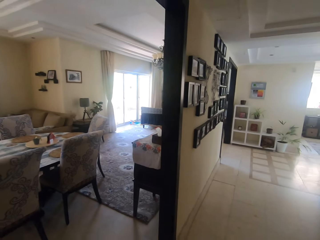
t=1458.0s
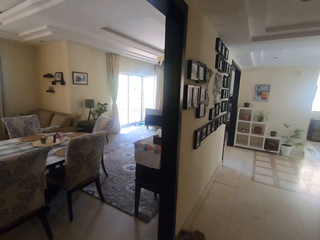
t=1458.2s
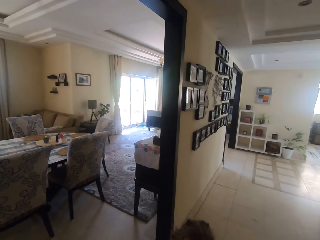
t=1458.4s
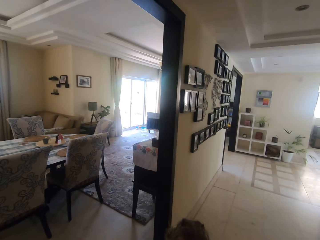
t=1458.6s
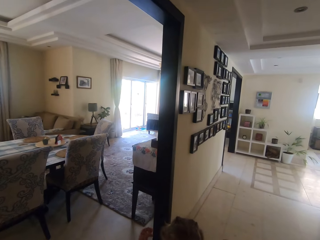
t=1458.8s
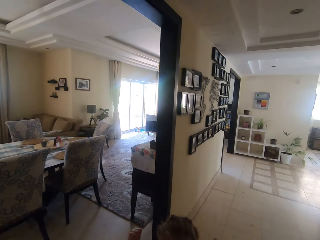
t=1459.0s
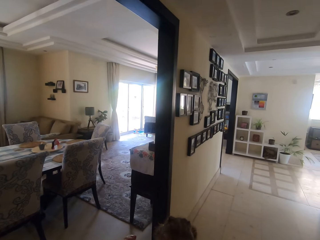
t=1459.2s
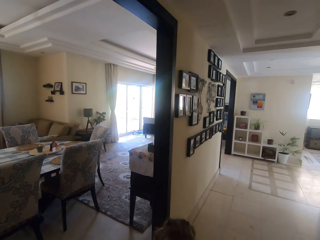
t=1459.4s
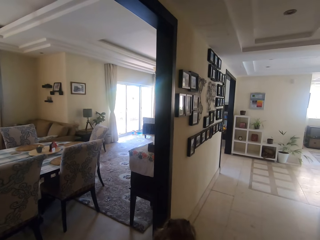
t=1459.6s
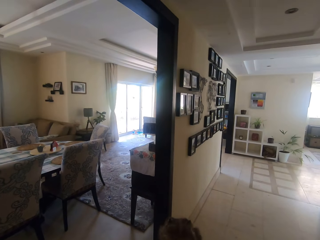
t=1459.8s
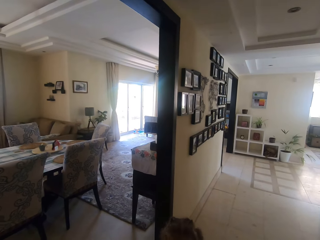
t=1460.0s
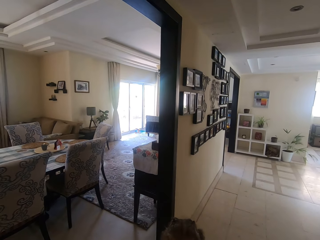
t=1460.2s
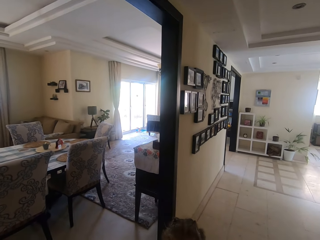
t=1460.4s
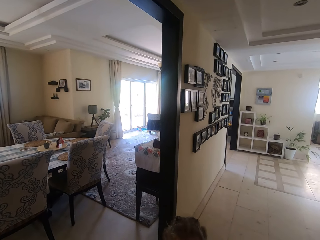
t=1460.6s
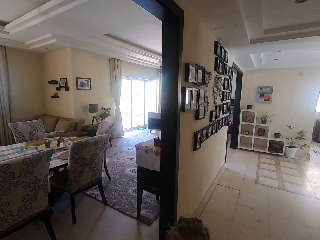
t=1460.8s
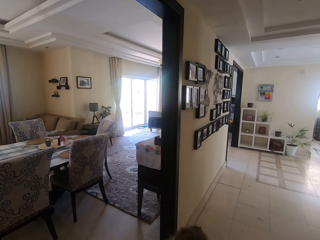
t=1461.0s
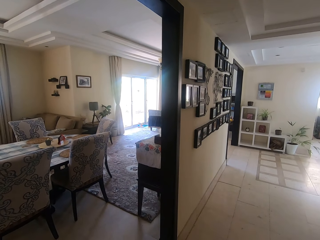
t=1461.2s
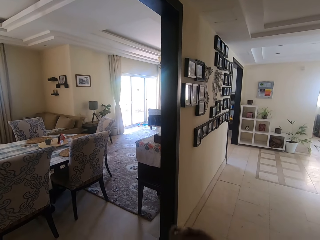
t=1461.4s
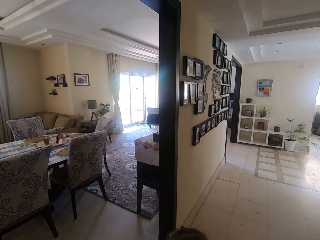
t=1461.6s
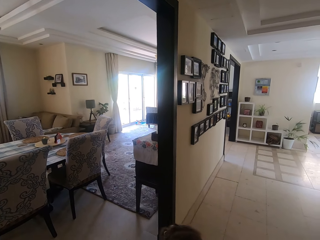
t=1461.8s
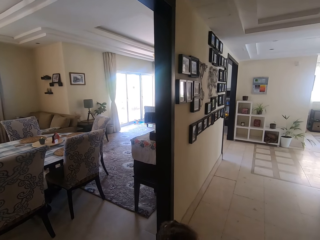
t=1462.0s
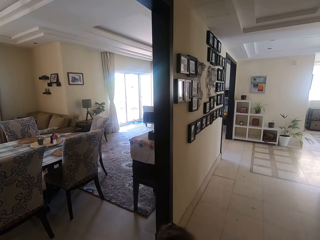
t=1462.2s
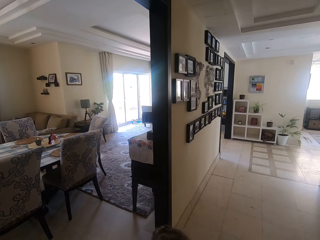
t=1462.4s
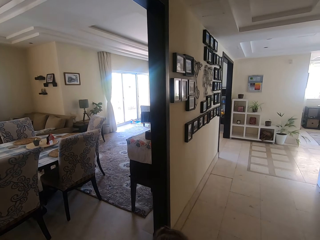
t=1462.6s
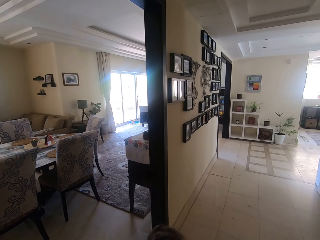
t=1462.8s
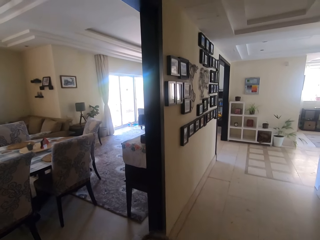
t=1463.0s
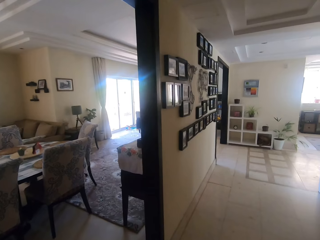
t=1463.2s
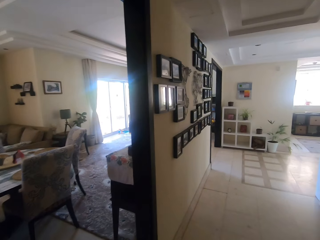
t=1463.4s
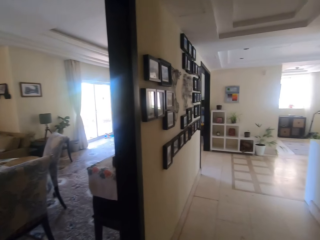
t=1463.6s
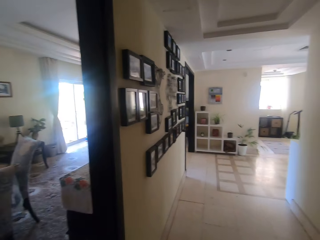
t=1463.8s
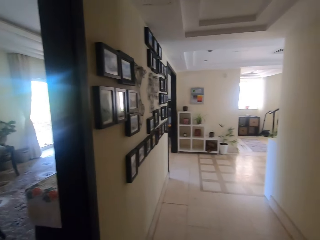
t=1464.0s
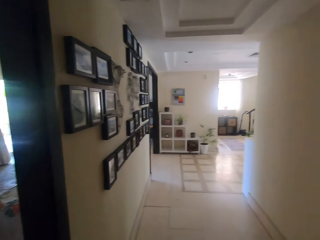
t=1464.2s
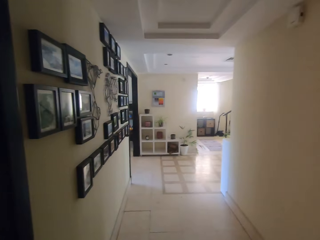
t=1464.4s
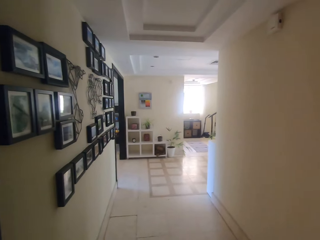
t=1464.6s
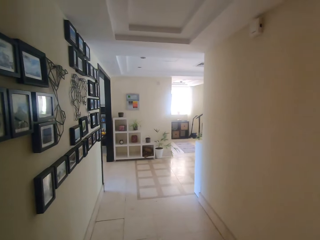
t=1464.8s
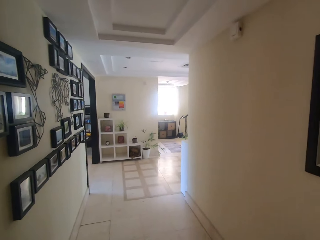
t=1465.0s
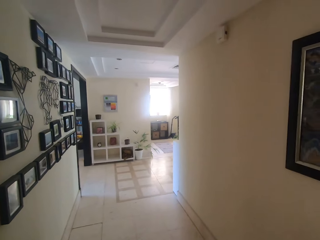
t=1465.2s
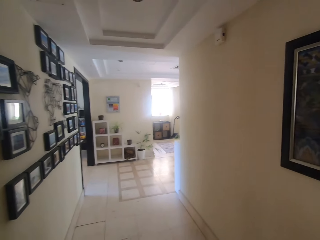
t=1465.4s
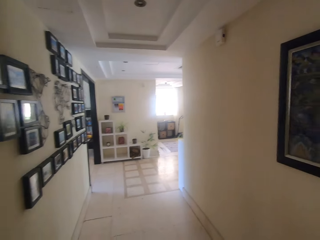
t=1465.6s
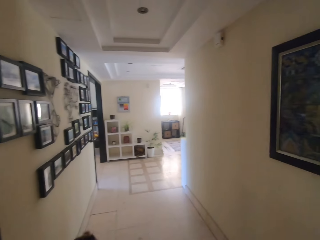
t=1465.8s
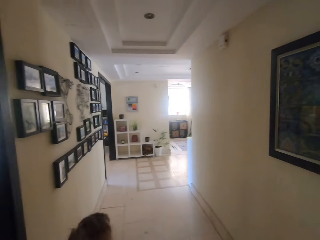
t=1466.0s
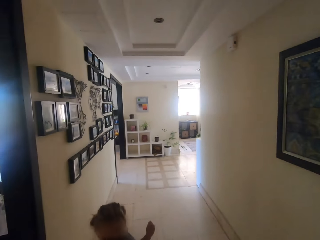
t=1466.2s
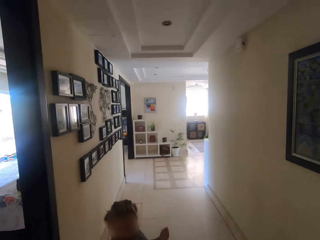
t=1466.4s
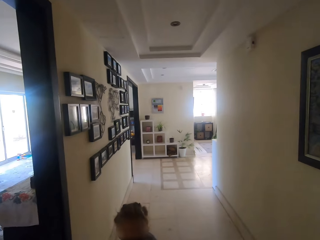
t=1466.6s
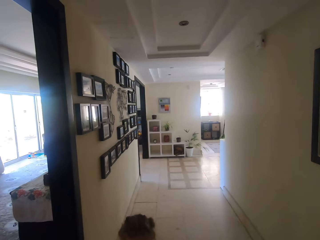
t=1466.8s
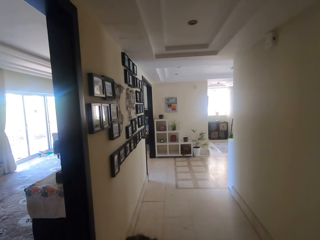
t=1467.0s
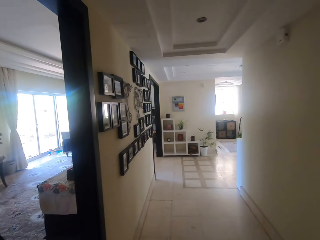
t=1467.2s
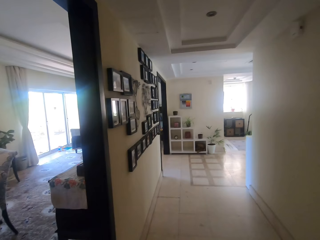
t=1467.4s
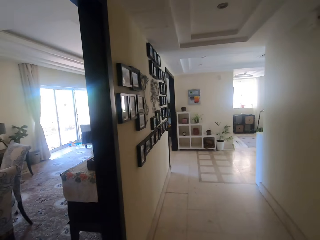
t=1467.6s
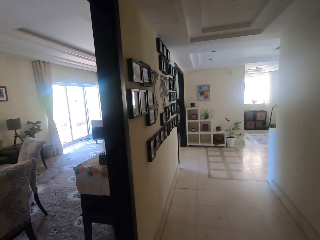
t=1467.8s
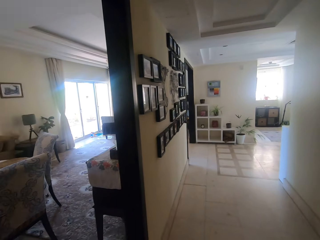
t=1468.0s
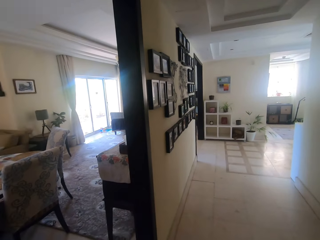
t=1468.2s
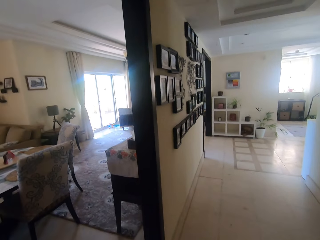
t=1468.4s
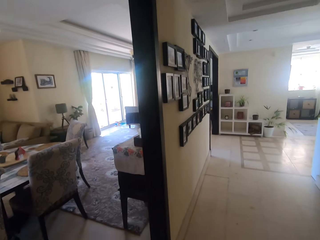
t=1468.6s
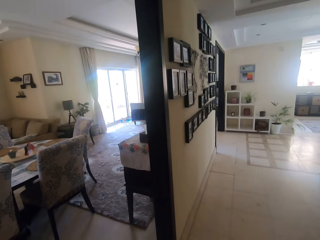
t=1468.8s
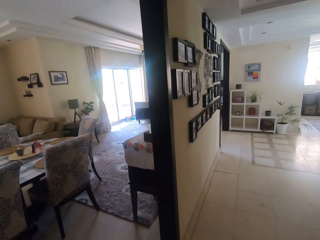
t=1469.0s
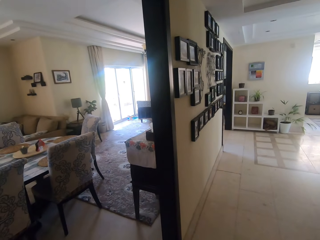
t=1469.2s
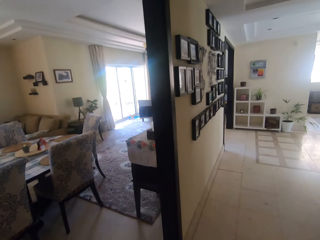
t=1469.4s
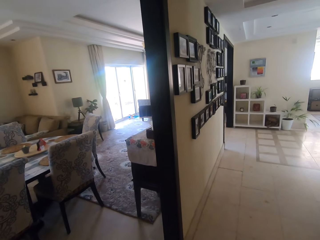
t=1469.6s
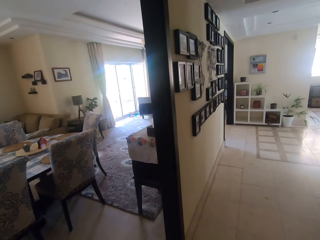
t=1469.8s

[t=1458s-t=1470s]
A girl lifts her hand up. The girl shakes her head. The girl stands in front of the camera wearer. The camera wearer moves around. They look around. The girl walks around. The camera wearer moves around.

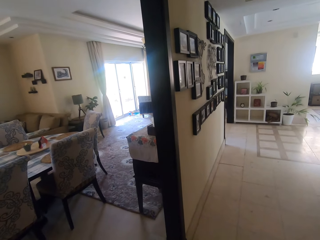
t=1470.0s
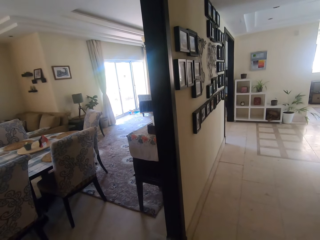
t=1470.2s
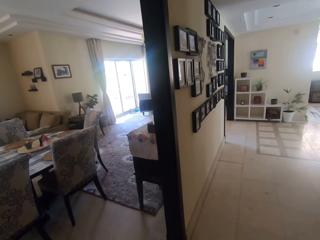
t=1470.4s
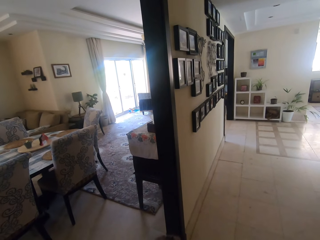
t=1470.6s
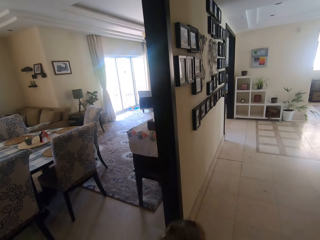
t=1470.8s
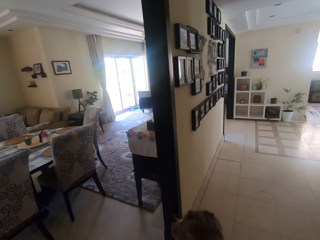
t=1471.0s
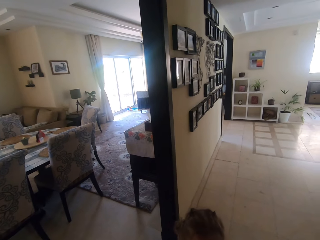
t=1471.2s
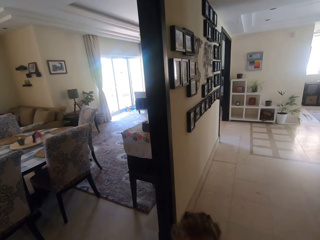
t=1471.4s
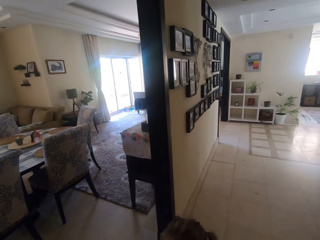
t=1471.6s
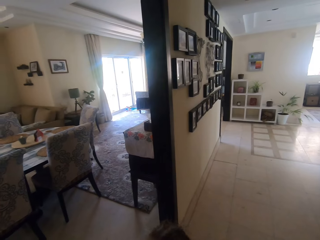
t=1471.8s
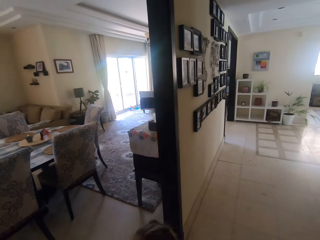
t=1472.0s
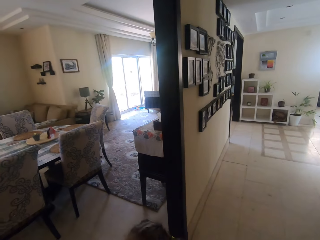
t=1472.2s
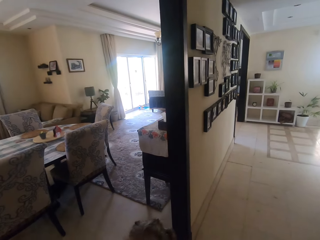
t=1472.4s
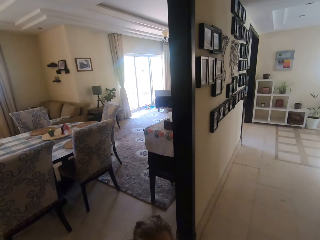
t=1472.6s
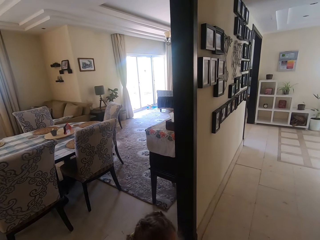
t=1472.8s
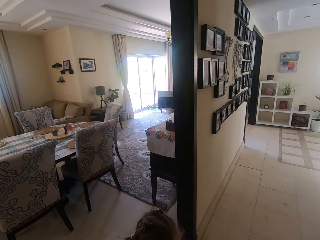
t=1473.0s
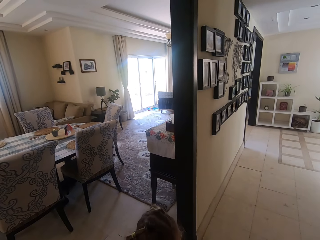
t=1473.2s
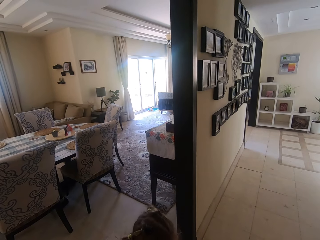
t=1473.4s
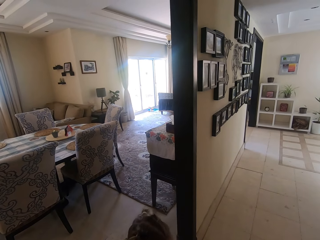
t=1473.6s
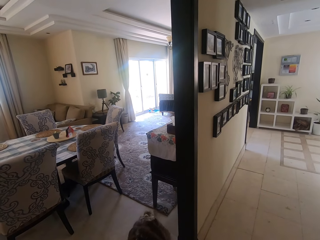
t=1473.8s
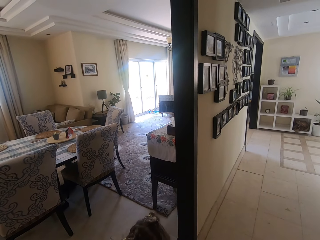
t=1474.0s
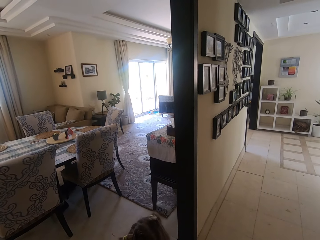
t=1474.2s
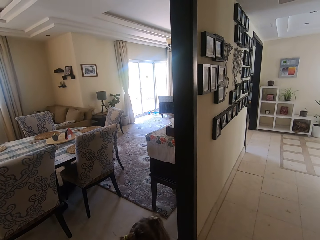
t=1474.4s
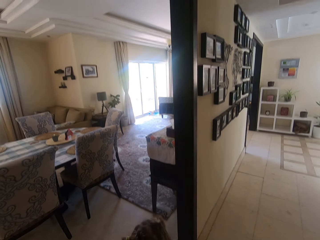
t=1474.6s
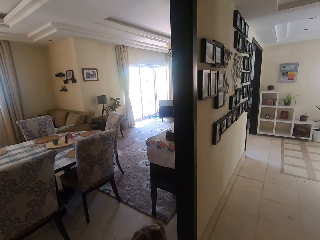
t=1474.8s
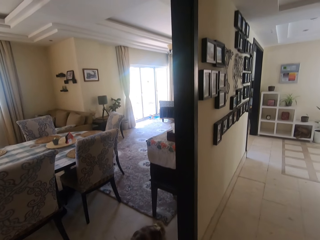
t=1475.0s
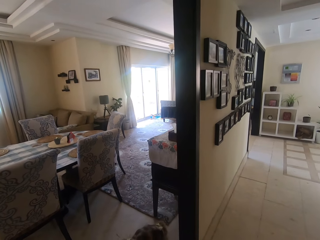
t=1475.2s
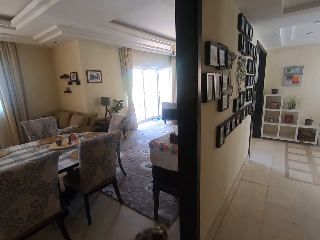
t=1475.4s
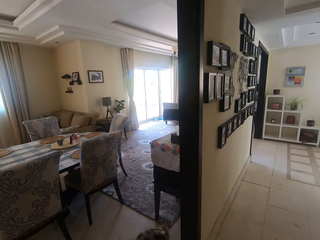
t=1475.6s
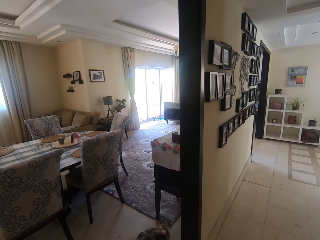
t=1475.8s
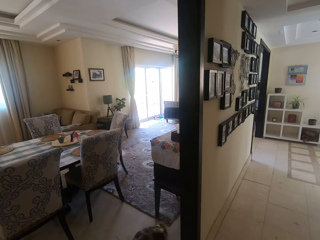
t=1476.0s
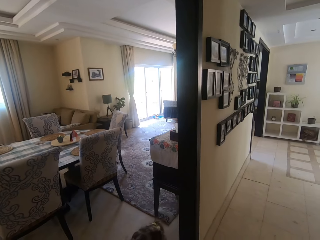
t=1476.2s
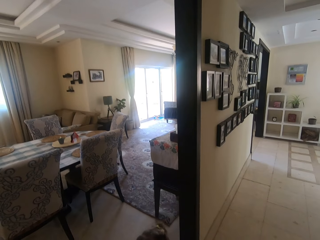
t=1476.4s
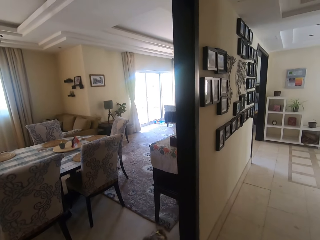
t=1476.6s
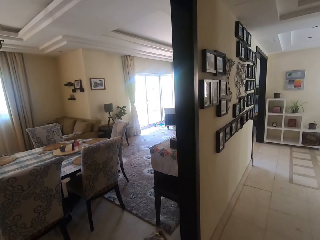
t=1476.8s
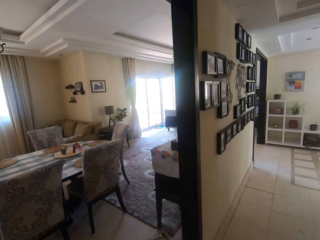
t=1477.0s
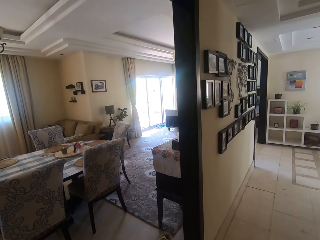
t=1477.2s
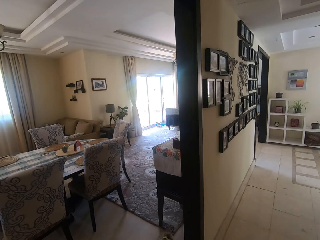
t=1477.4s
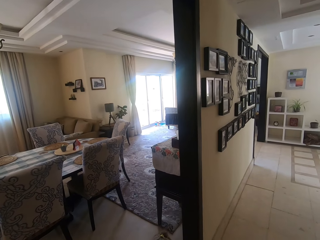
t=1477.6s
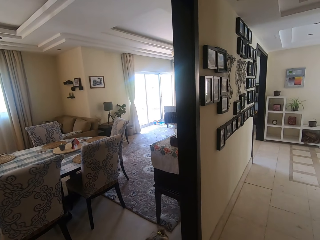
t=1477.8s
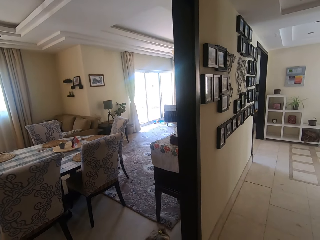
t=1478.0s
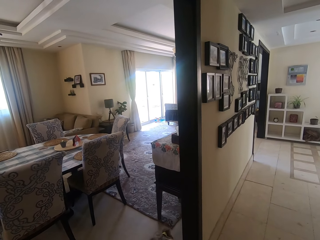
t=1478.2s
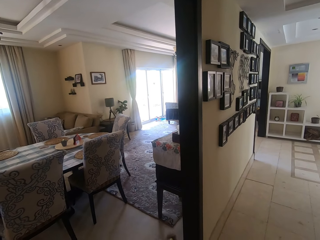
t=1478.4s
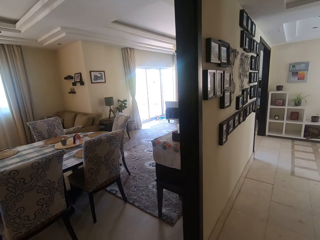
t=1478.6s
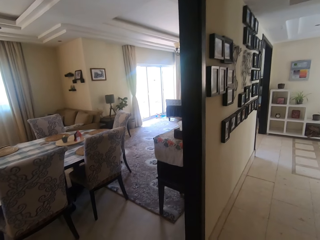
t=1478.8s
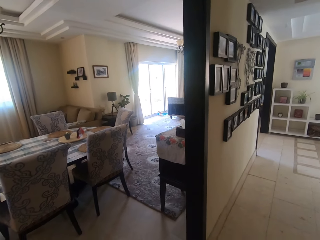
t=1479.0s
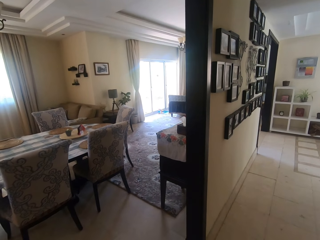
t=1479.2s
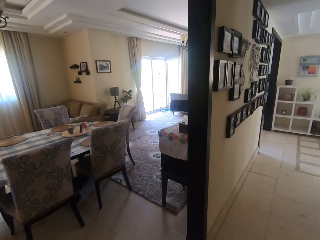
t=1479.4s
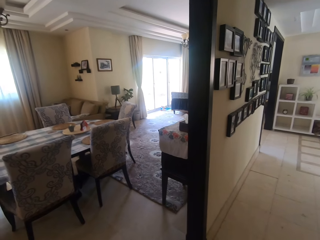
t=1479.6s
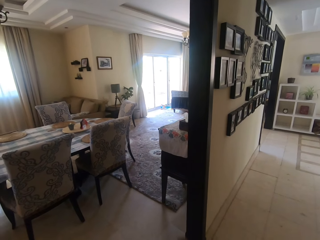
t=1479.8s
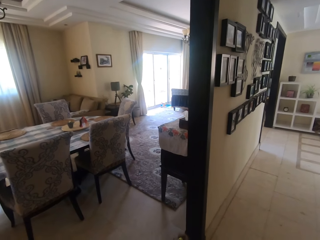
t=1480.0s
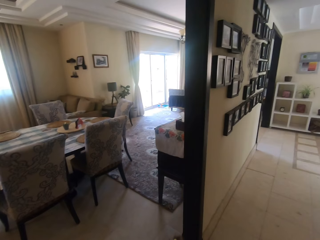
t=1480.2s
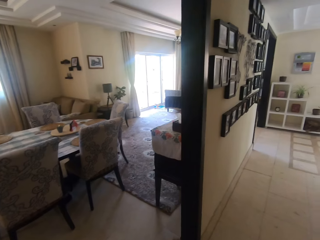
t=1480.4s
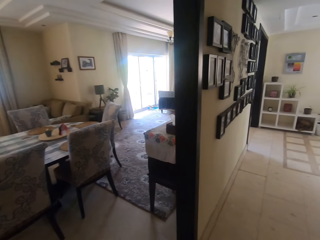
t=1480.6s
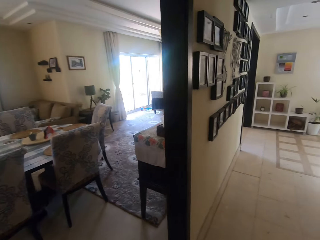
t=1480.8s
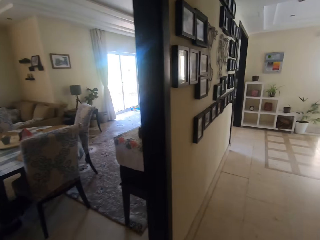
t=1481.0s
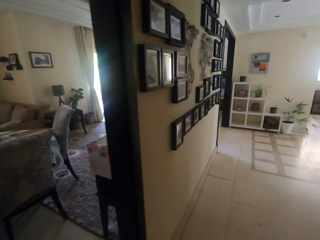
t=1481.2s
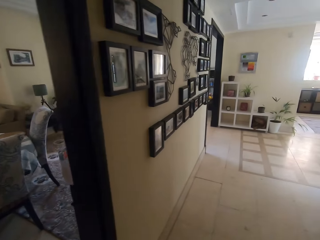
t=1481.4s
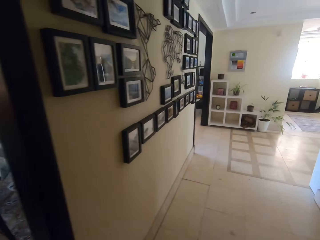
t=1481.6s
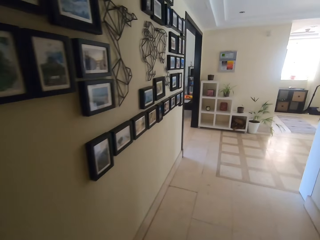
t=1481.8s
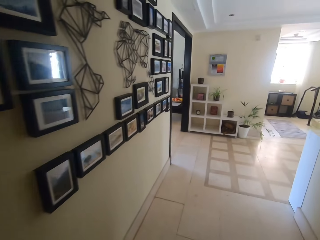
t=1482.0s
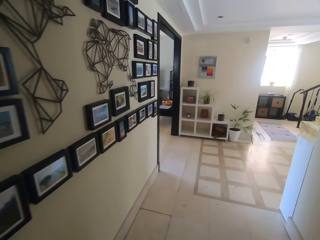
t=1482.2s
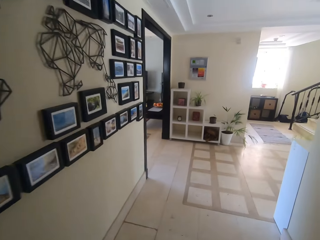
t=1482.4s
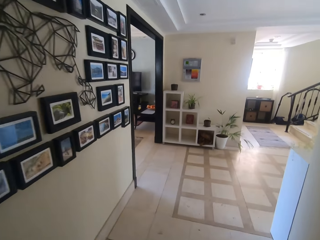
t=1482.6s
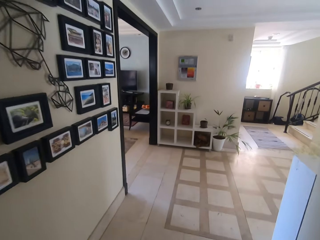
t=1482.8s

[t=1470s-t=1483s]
A girl moves around. The camera wearer walks on the corridor. They converse with the girl.
